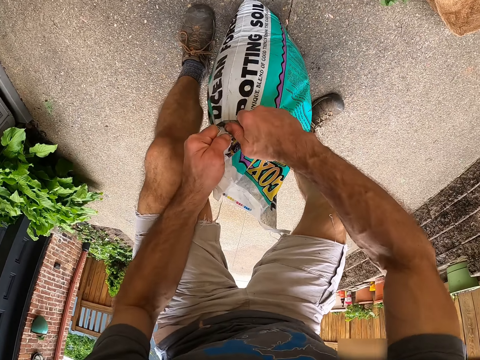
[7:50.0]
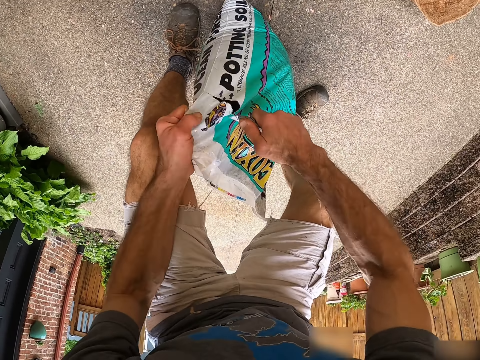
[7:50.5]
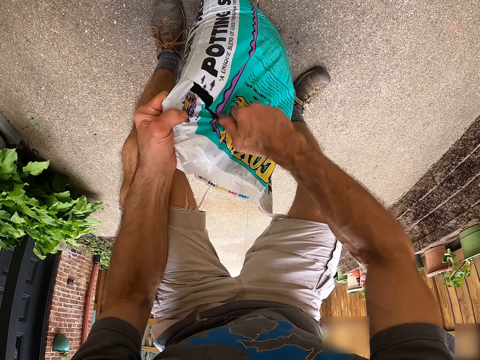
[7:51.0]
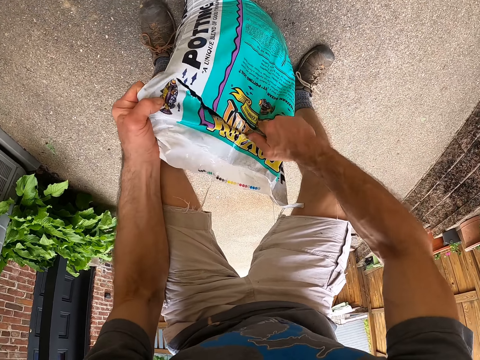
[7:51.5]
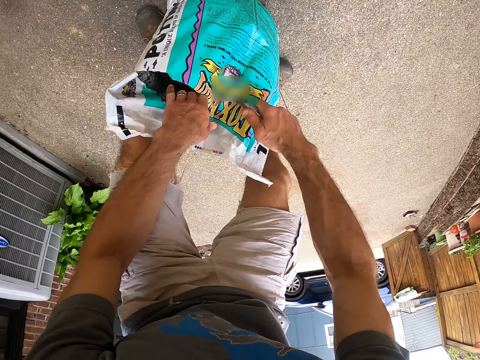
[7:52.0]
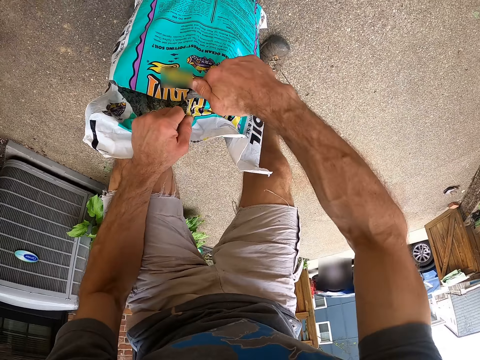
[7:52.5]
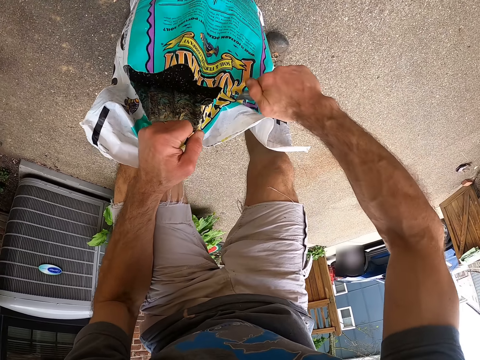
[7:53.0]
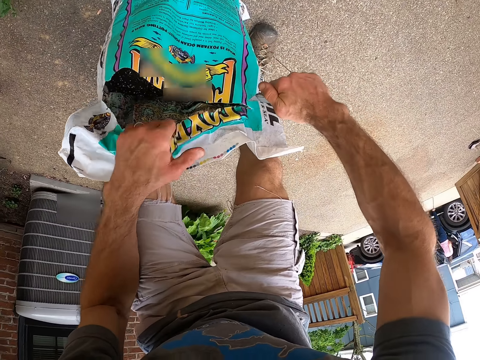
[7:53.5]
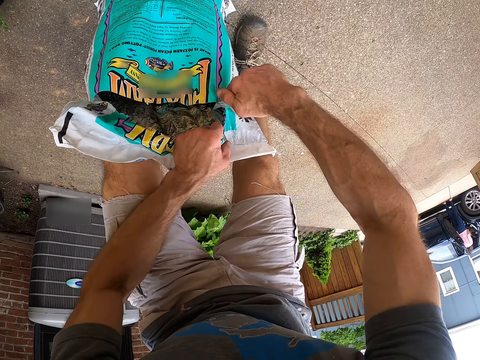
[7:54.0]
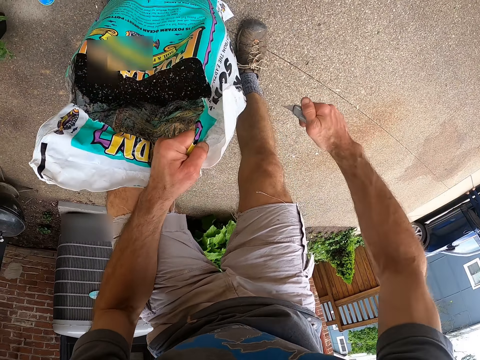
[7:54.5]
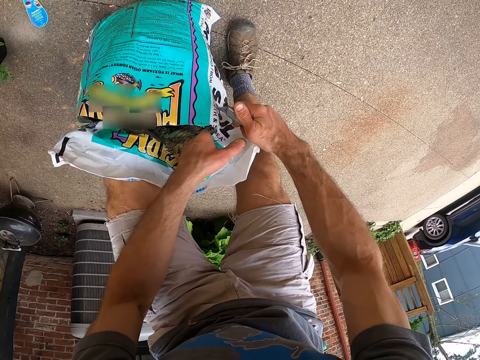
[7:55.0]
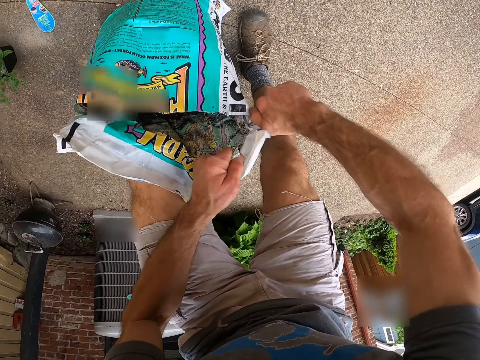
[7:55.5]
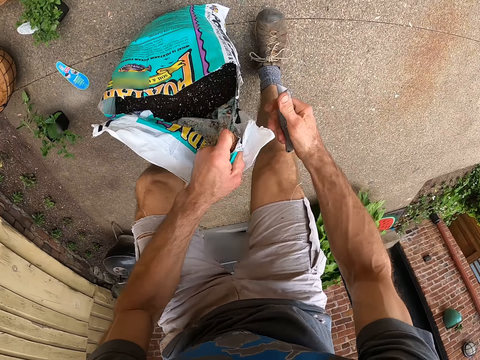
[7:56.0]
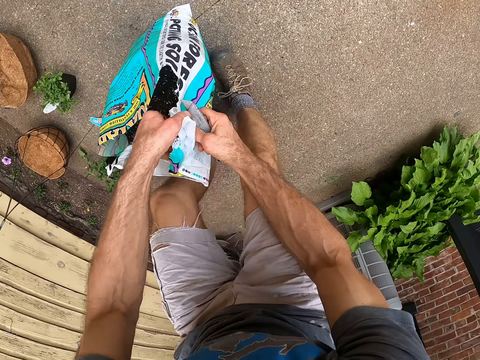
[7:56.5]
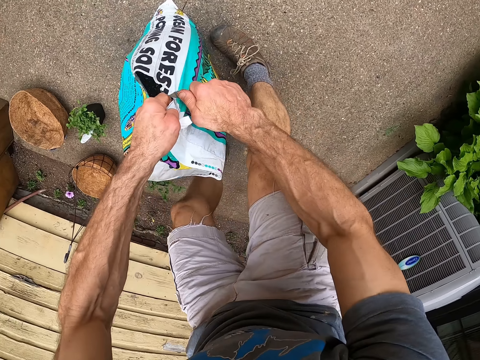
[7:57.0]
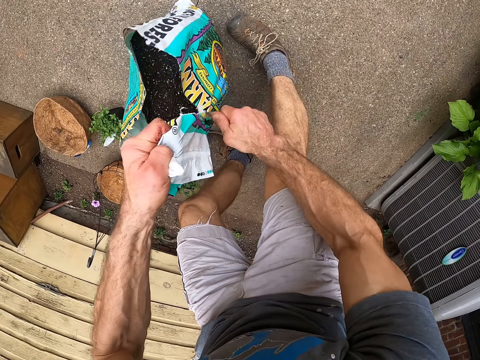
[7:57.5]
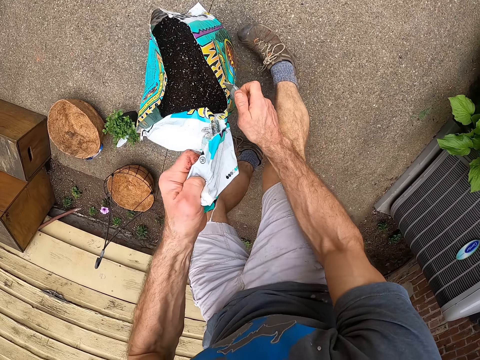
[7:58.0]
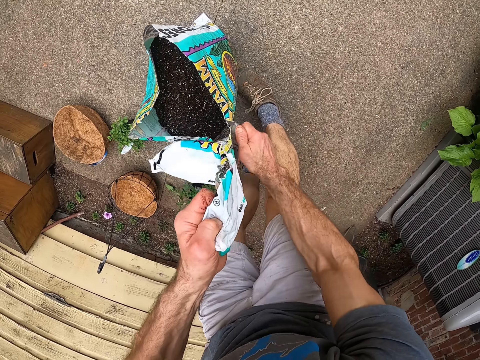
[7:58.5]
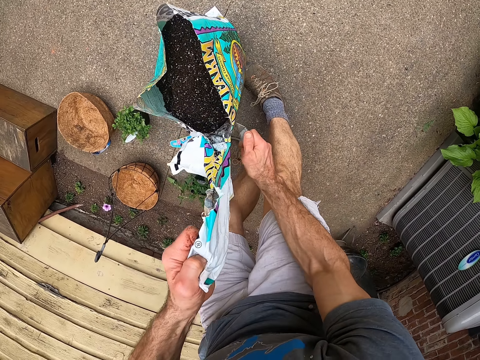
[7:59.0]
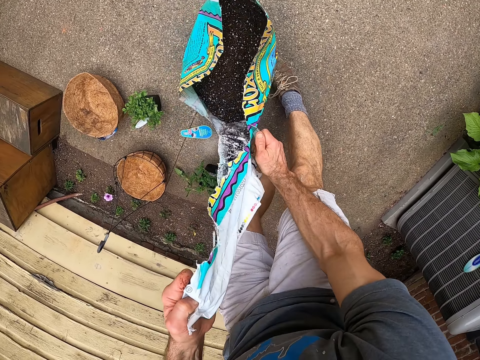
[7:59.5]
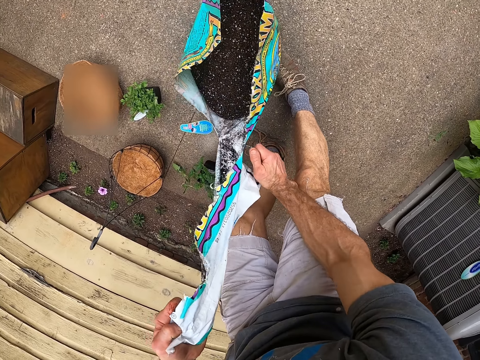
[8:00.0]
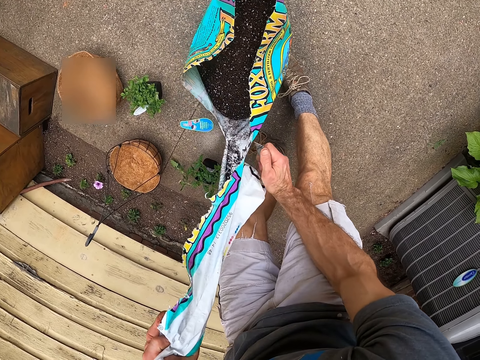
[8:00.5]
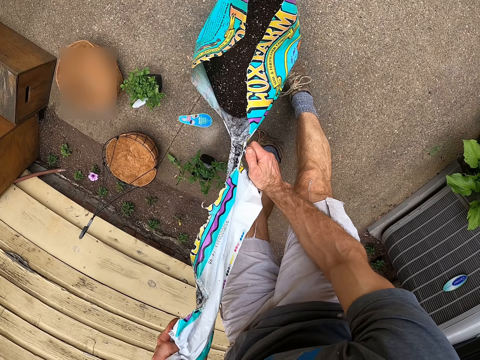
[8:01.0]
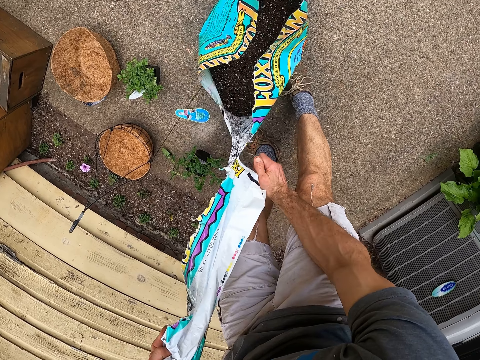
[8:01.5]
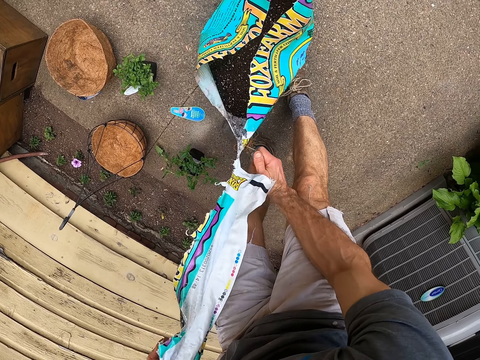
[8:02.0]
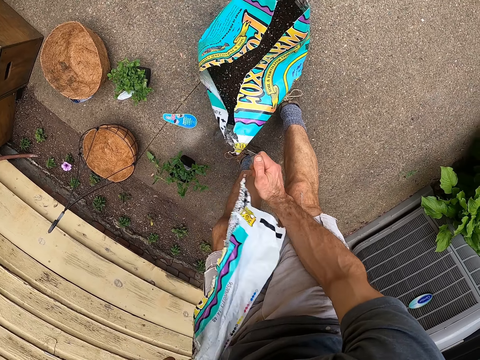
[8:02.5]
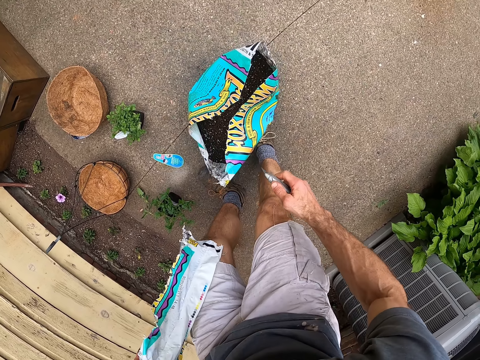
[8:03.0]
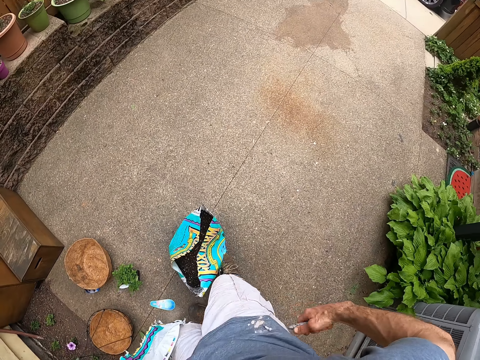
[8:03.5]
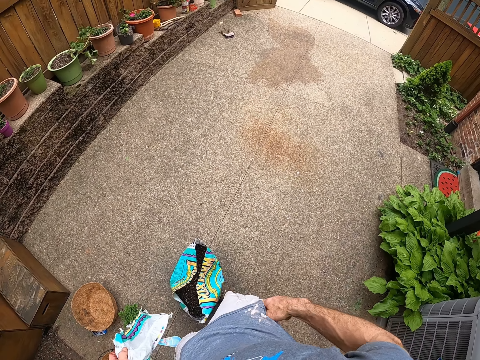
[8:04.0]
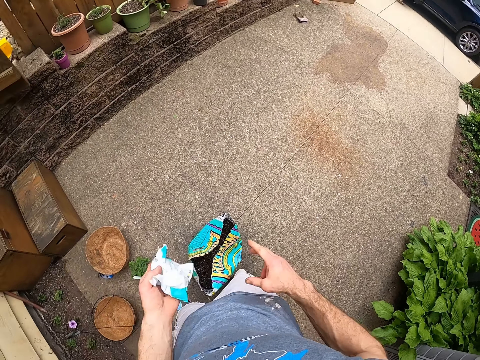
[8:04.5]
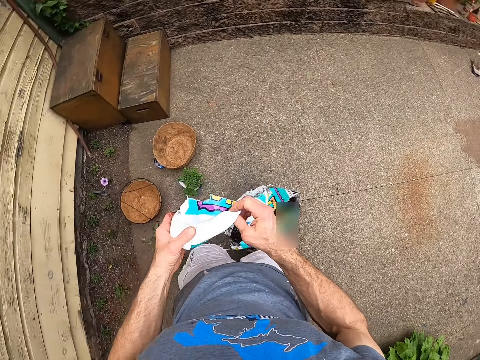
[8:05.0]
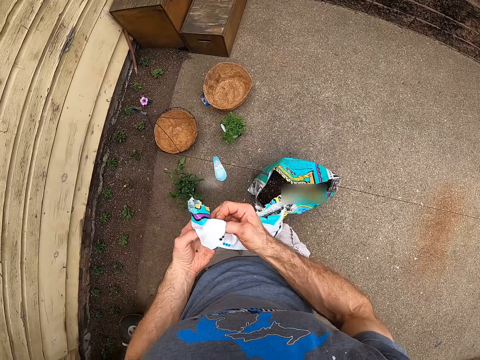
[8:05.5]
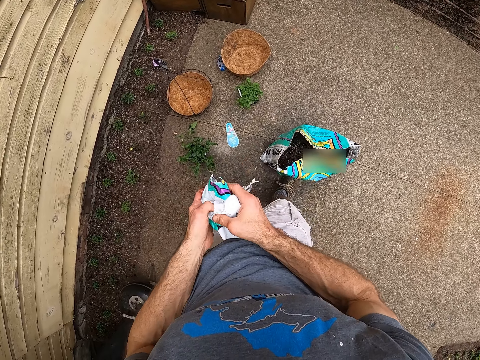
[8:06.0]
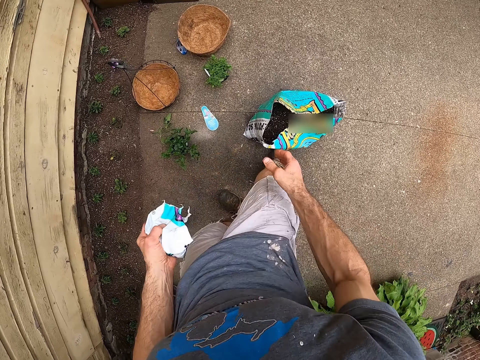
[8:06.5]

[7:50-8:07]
The camera wearer cuts the tip of the soil bag with the knife. He puts the retractable knife in his shorts. He squeezes the tip of the bag in his hands.

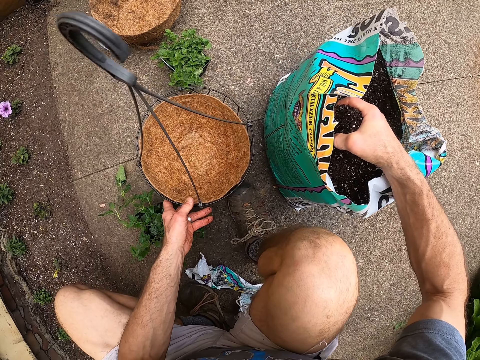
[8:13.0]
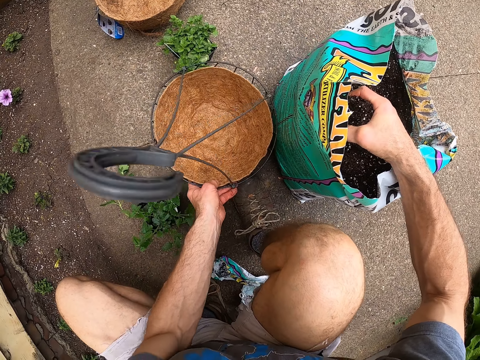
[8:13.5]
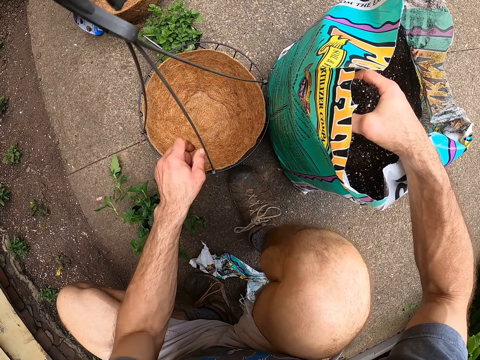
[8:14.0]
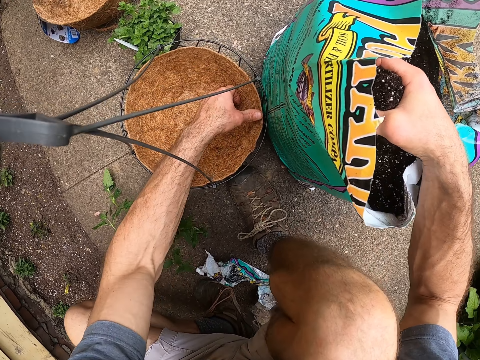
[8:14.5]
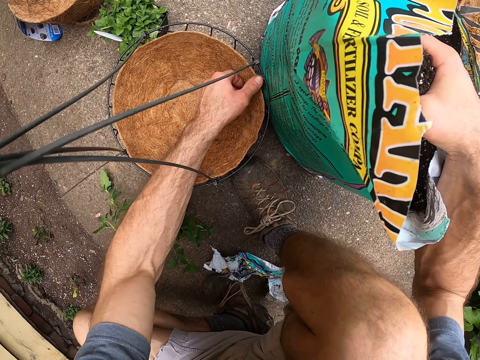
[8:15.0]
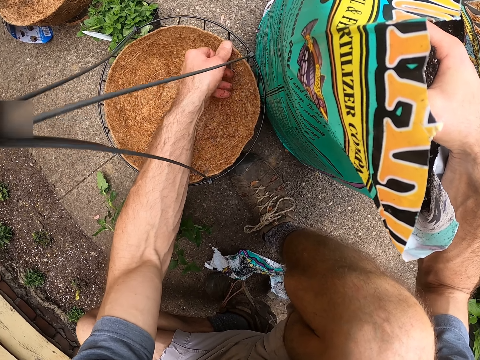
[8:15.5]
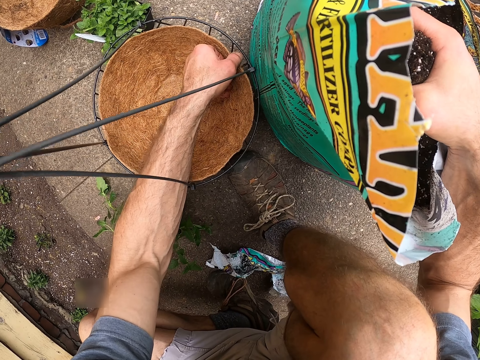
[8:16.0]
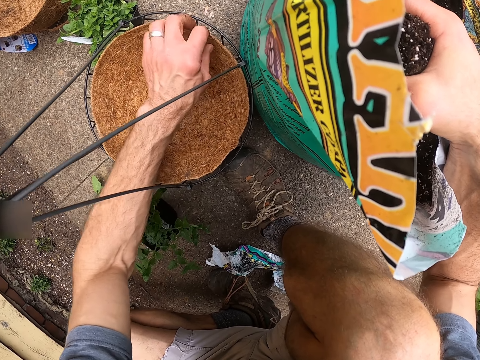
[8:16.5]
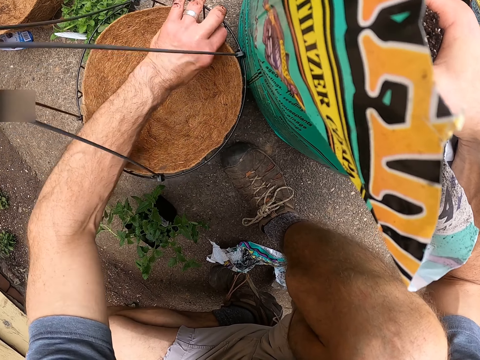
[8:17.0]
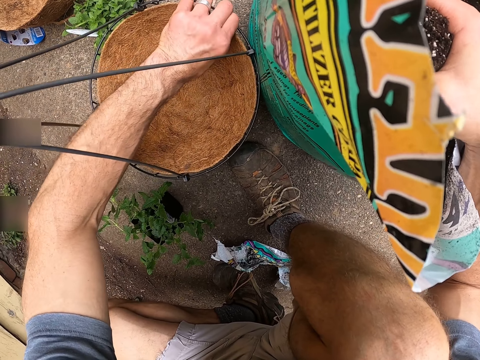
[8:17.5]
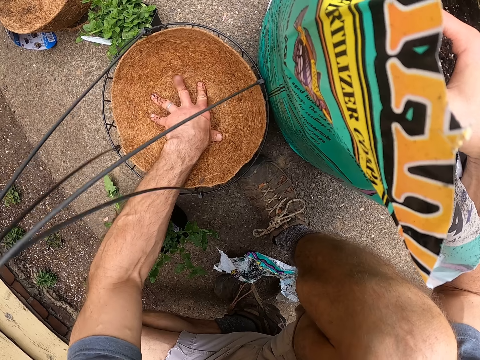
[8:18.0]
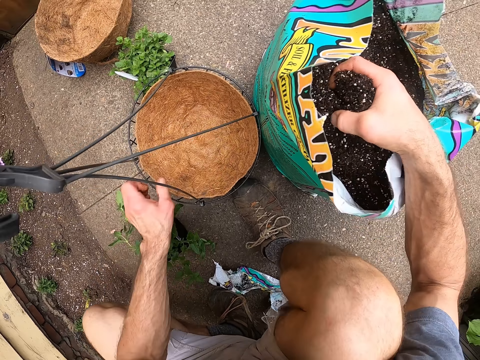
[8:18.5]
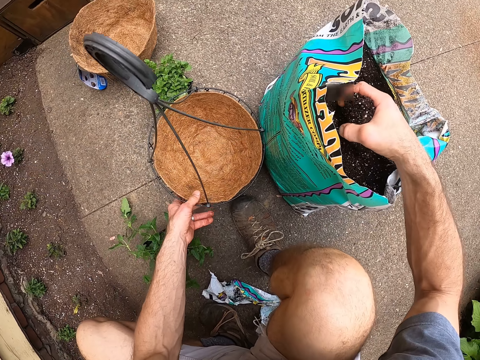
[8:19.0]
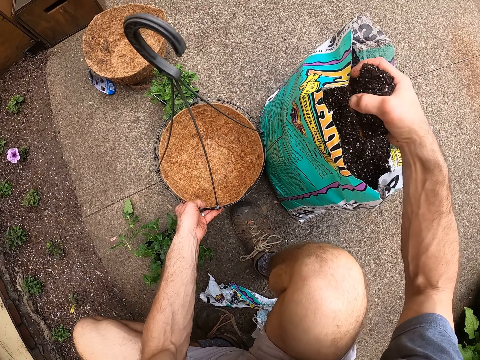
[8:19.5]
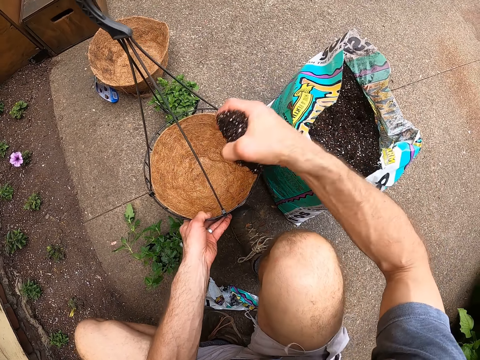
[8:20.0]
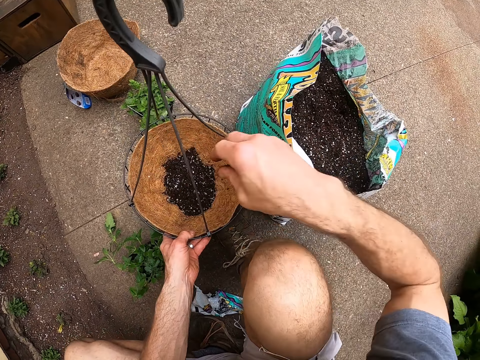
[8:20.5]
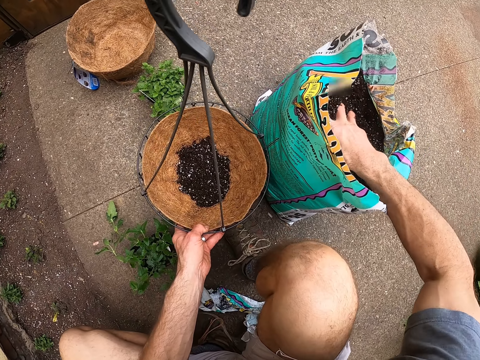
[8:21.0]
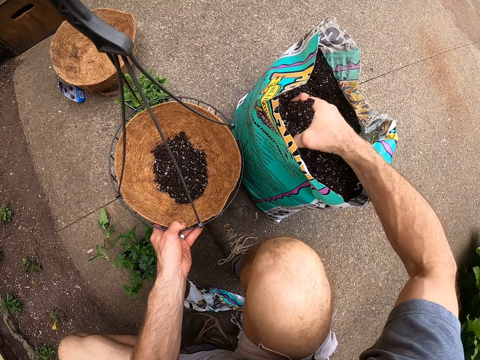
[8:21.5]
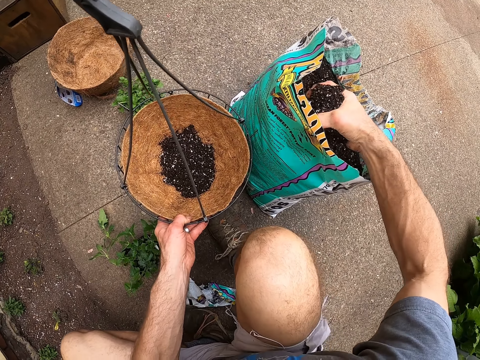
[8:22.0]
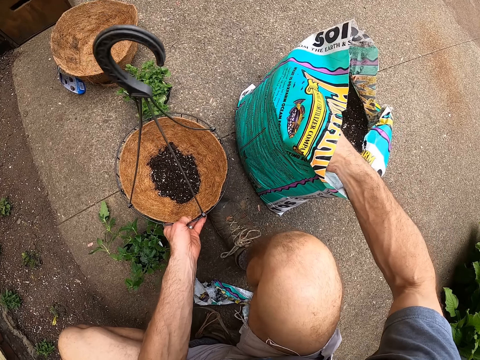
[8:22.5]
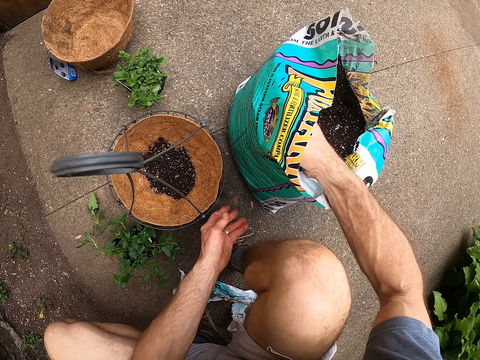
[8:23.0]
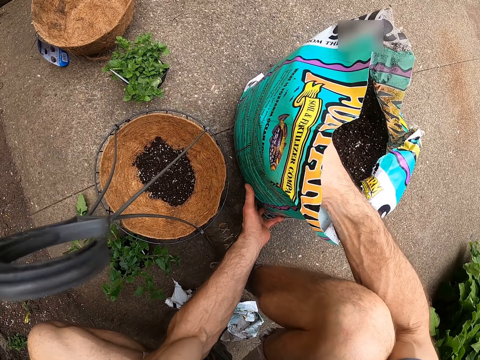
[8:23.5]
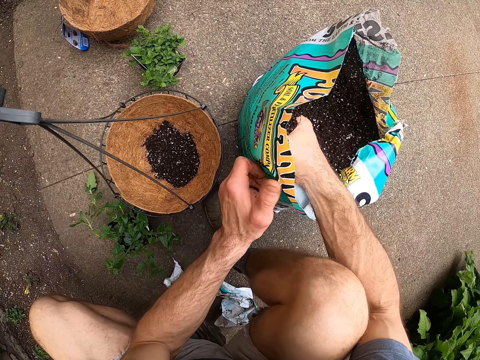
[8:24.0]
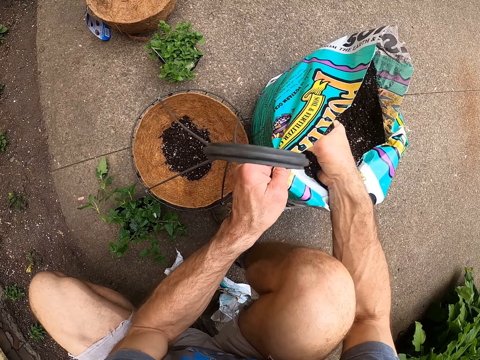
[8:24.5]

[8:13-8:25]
The camera wearer adjusts the raffia pot in the plant hanger. He takes the plant hanger from the floor, pours the soil in the plant hanger and places the plant hanger on the floor. He scoops the soil from the soil bag with his hands.
